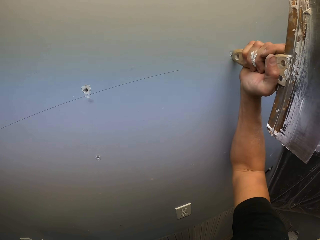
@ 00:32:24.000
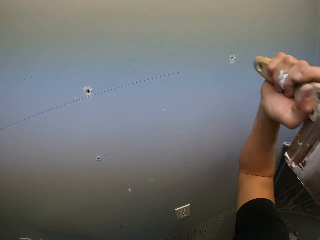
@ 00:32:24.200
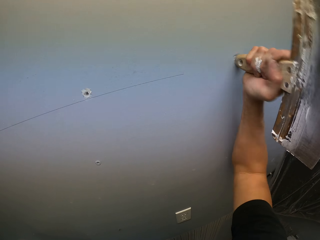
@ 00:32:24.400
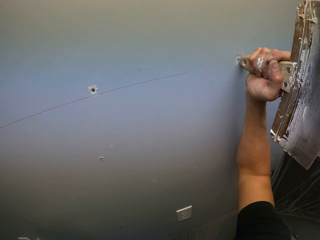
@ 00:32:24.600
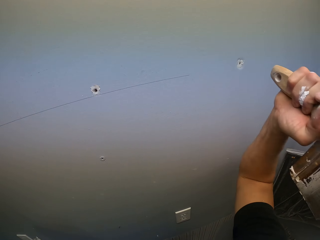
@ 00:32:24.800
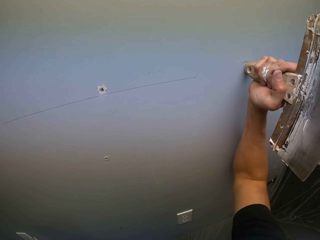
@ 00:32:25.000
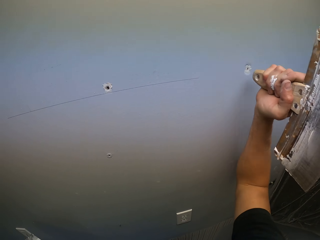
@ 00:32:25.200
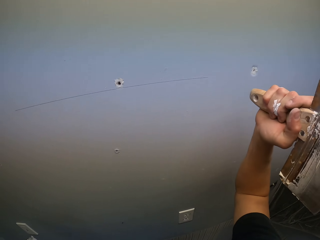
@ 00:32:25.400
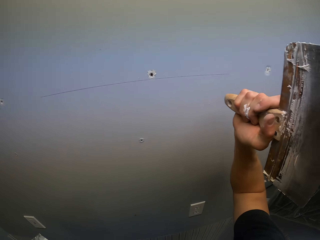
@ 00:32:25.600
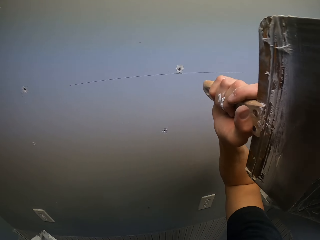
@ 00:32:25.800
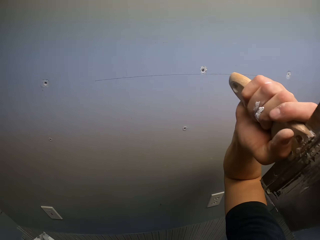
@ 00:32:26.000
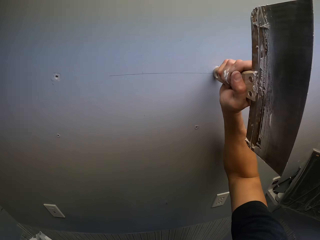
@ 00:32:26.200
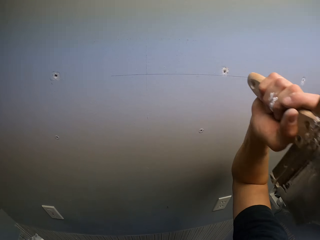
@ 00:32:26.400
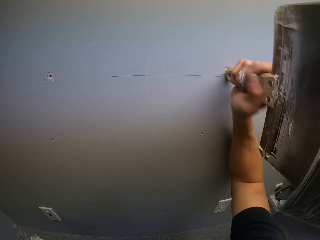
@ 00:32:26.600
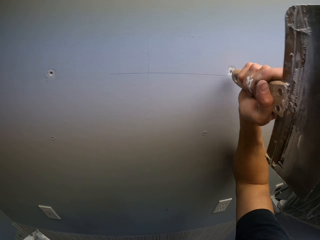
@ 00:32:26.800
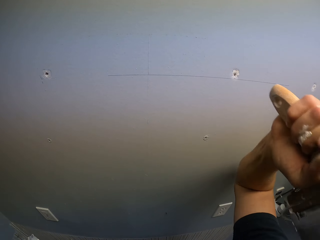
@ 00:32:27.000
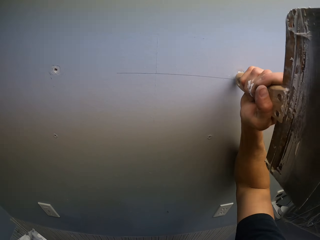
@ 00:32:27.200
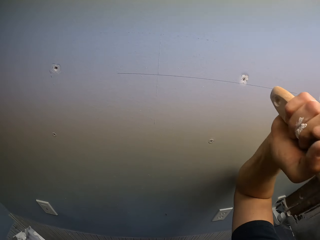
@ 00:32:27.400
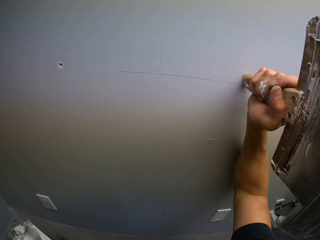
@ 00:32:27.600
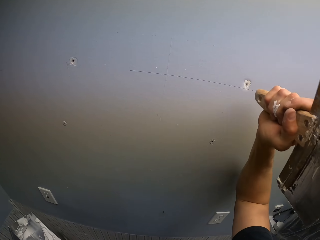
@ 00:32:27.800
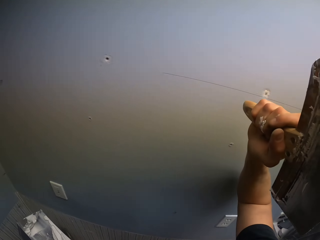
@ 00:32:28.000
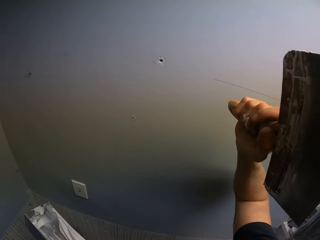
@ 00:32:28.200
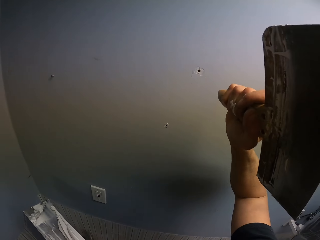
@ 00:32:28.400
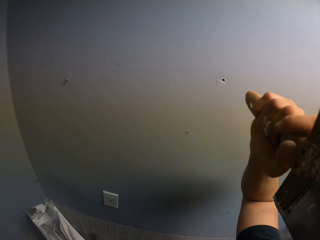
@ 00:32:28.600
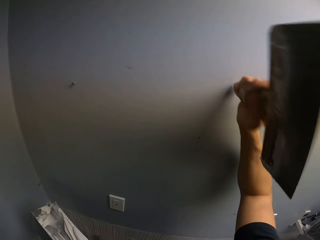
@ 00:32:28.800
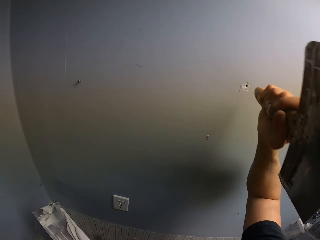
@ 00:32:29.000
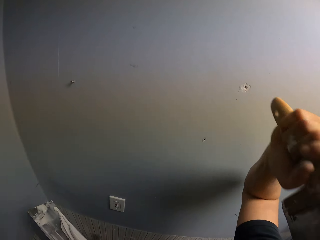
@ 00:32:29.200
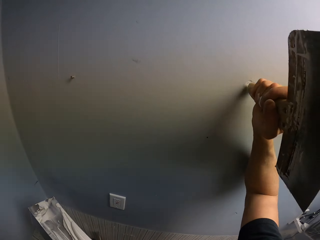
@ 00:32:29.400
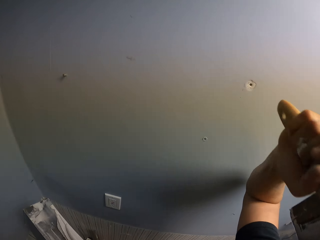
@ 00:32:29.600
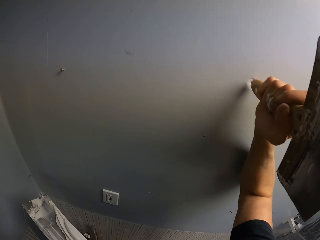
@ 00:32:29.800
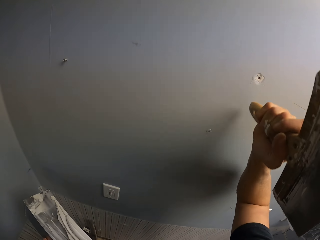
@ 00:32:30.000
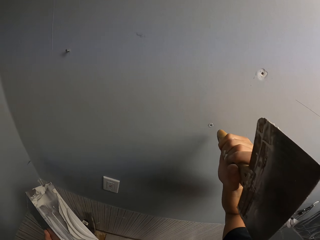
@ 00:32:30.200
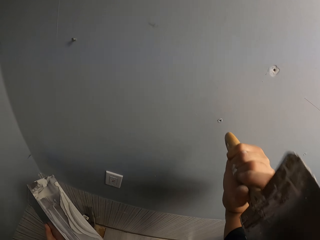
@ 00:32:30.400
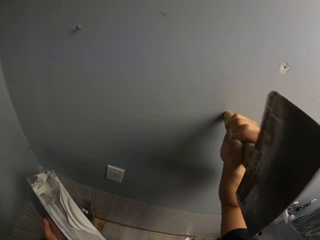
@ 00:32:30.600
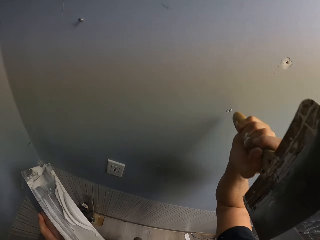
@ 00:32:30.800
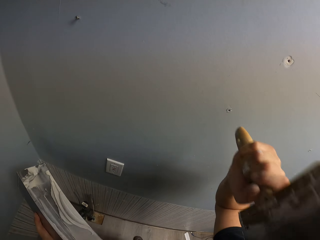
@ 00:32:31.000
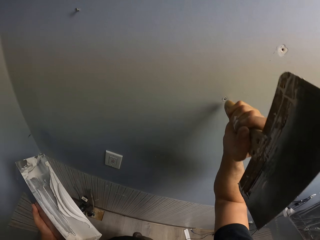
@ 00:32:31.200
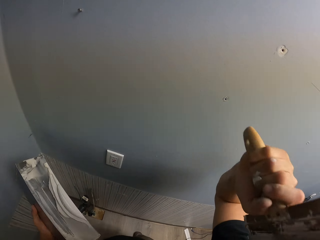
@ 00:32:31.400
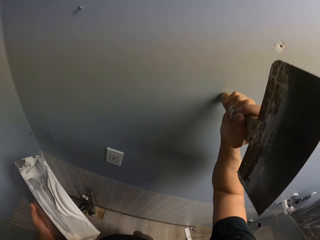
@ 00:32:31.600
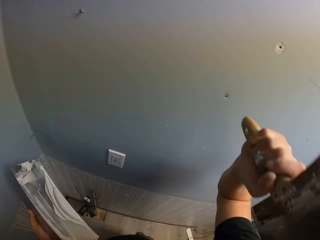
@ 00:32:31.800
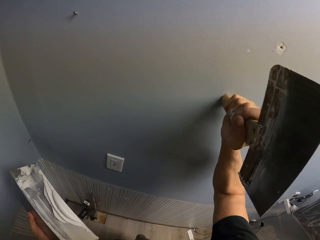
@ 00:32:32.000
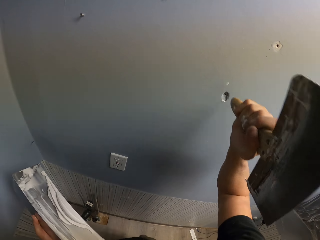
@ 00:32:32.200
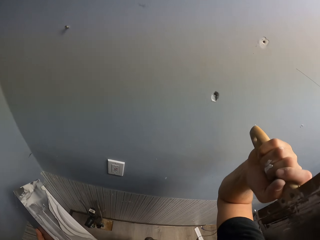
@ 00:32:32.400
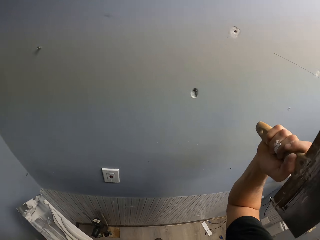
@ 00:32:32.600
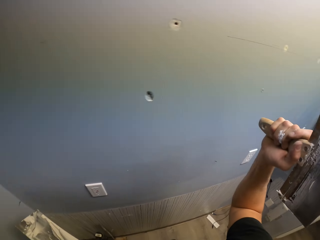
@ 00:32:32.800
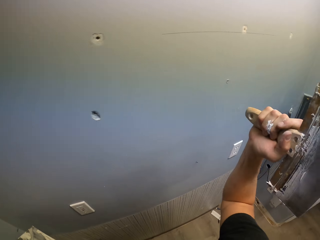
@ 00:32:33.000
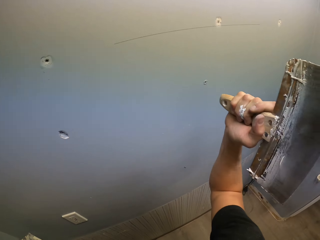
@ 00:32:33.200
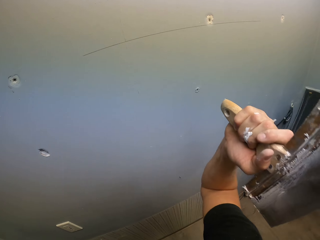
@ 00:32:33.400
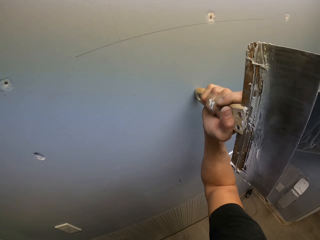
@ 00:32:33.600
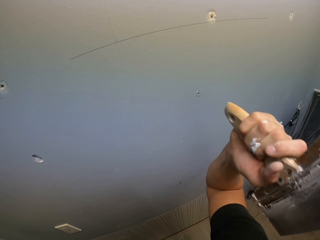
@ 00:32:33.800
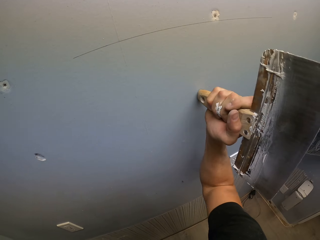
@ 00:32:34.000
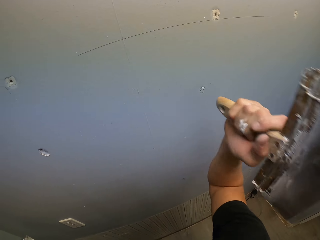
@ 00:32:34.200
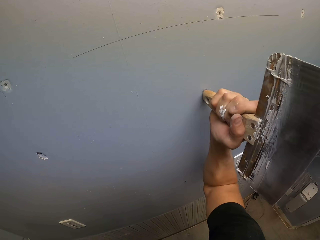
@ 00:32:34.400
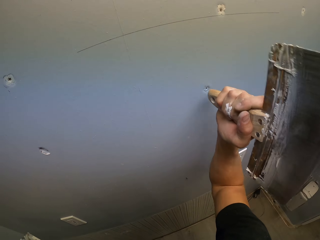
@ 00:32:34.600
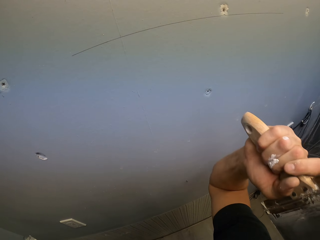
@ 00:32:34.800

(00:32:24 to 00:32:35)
The camera wearer hits the paint brush on the wall.

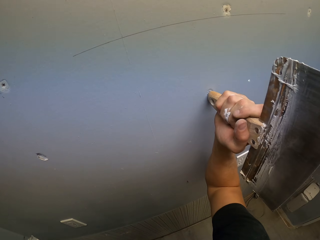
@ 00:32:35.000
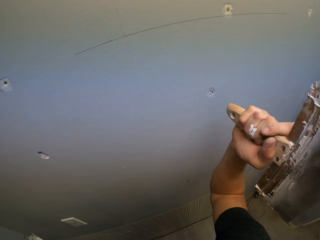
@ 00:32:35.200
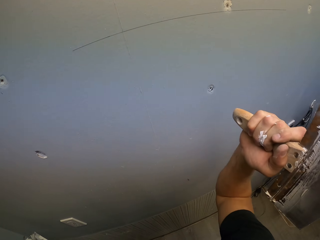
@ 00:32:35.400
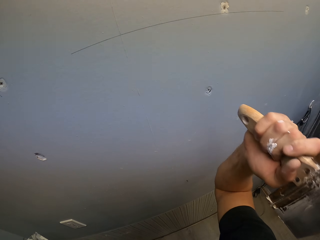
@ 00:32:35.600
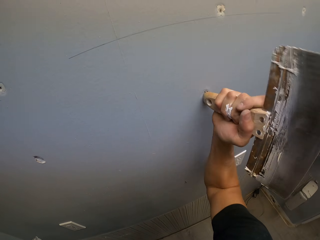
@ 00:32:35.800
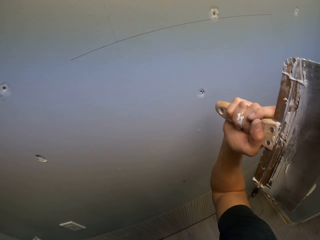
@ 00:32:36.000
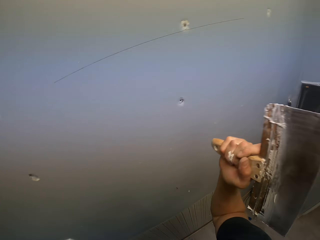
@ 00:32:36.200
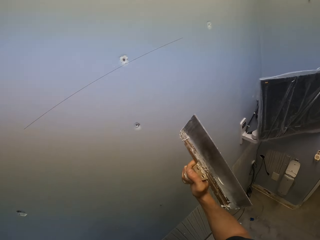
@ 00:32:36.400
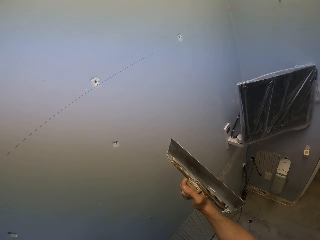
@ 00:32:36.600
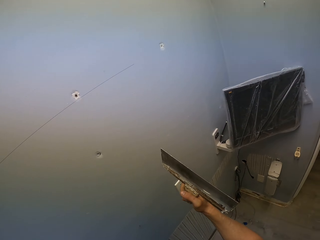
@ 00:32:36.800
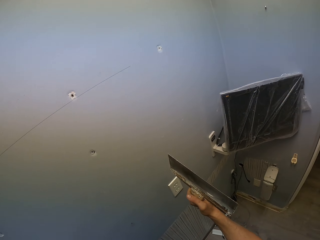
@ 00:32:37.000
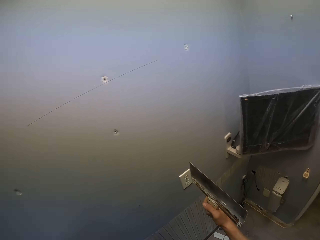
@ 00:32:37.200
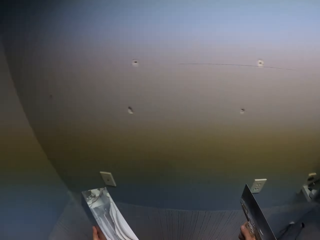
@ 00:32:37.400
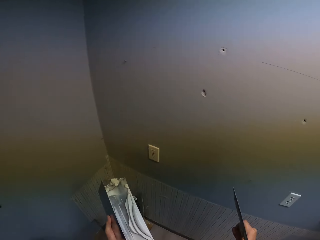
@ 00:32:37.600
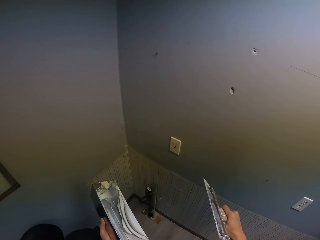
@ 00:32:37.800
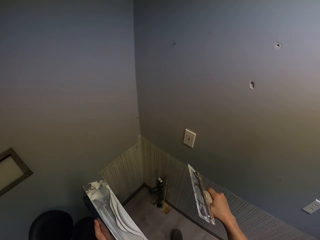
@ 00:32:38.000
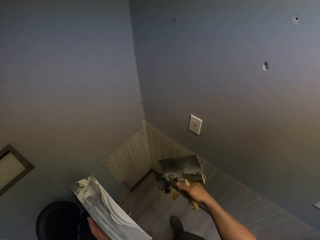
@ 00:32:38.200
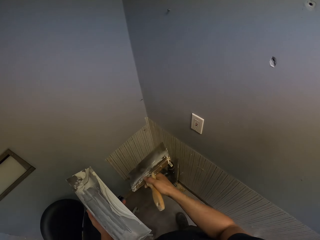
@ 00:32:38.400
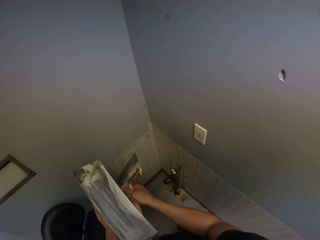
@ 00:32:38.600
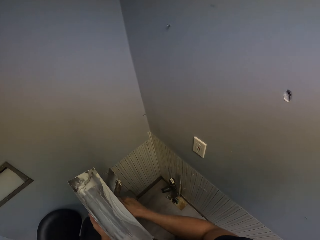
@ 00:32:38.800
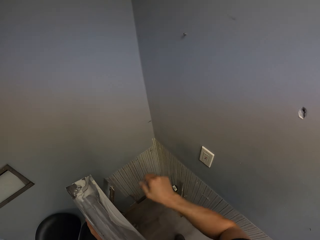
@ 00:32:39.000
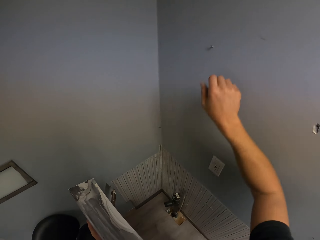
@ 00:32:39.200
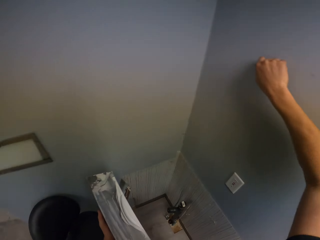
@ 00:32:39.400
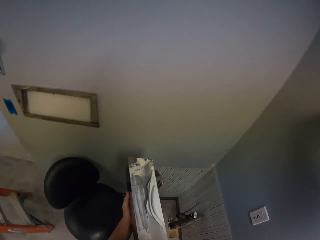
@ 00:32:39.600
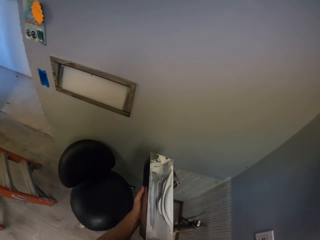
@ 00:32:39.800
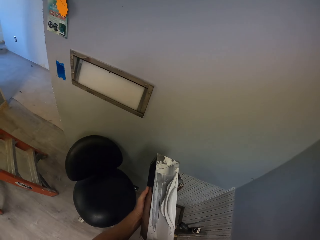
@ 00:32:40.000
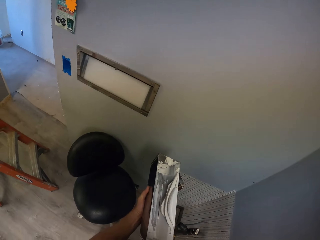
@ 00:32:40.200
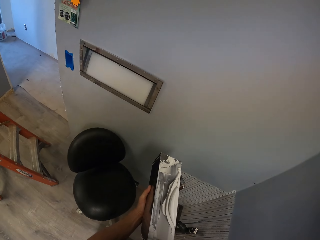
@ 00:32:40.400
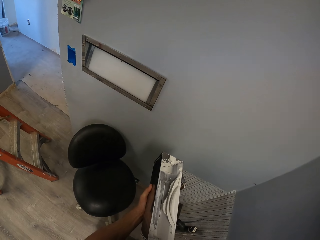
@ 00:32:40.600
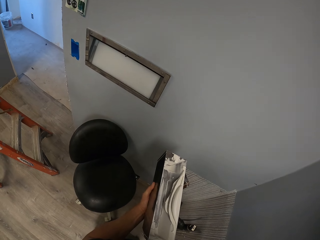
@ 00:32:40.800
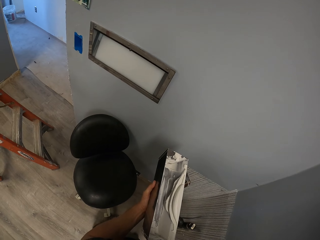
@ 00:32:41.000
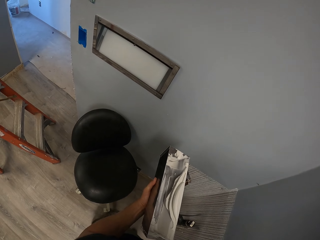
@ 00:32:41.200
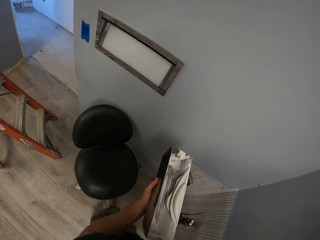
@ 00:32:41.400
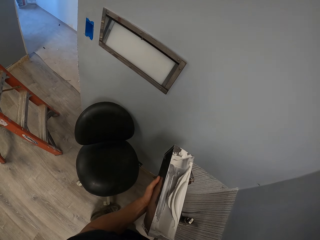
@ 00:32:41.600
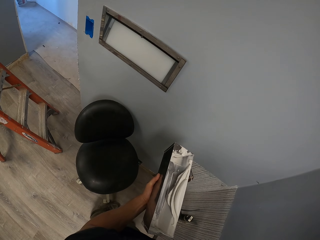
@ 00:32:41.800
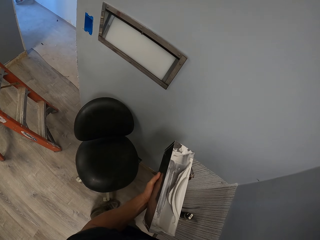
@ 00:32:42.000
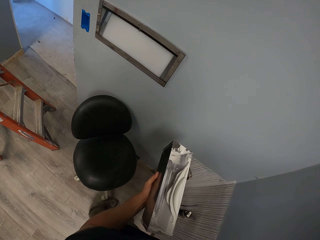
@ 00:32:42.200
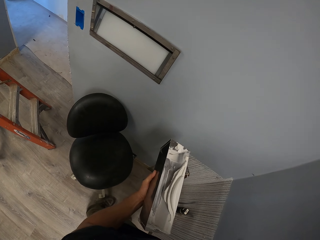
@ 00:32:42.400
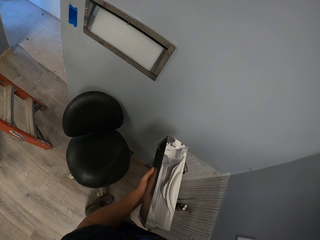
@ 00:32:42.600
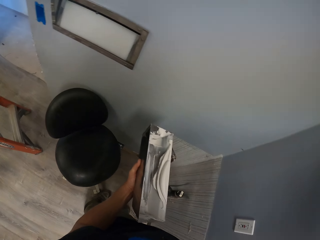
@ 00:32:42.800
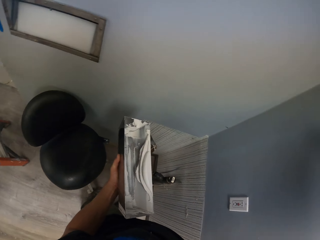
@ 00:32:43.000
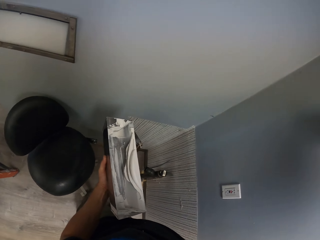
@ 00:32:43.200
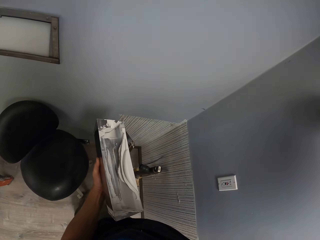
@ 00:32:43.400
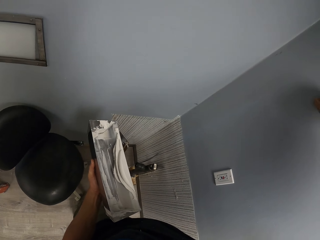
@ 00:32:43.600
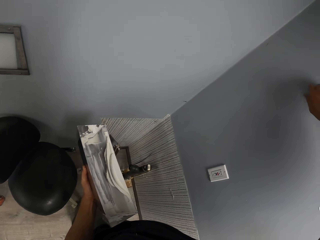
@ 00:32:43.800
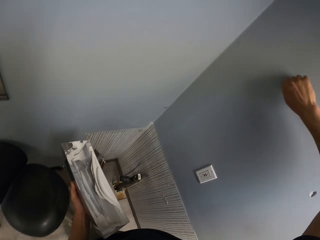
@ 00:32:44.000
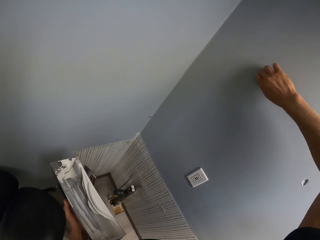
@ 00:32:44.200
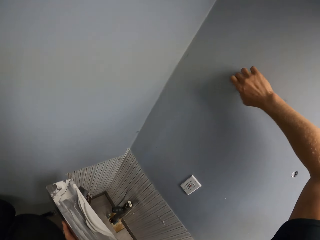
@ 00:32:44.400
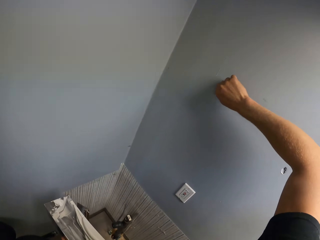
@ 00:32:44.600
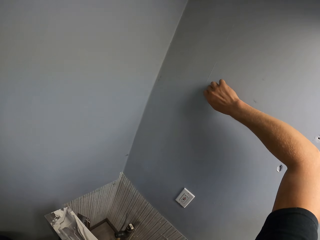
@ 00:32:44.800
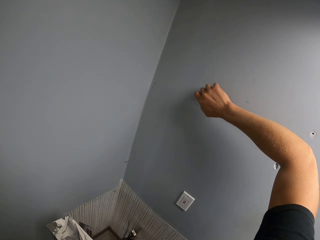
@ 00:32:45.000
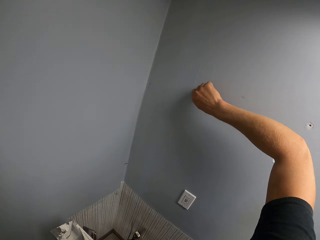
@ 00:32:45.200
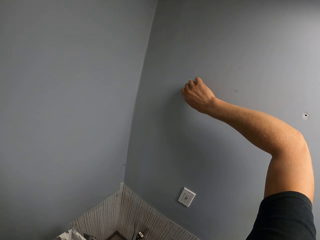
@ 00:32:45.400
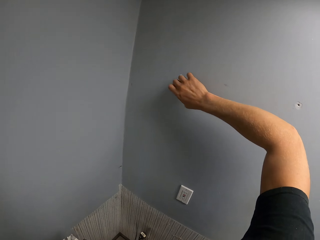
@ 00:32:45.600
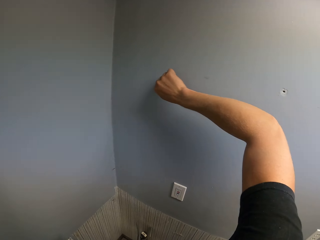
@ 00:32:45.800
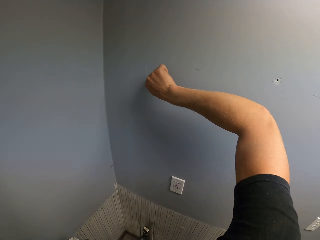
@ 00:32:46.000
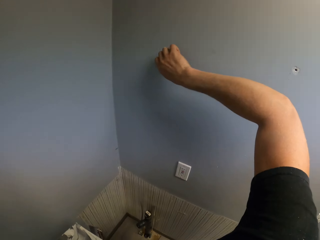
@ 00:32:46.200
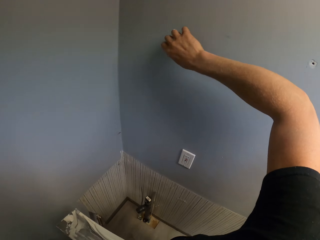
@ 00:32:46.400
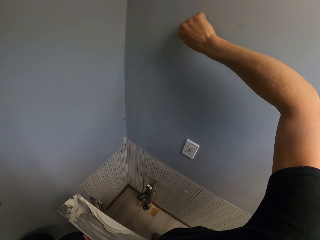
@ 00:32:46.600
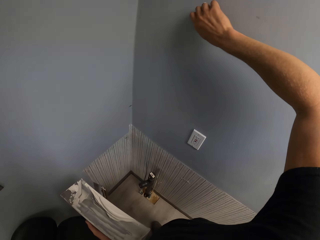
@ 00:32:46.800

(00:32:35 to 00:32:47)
The camera wearer stares at the wall. They remove the nails on the wall. They put the paint brush down.
